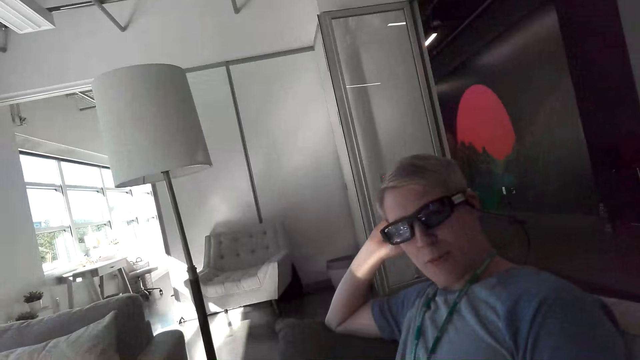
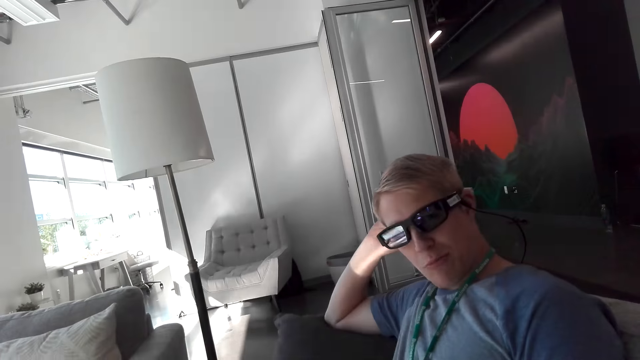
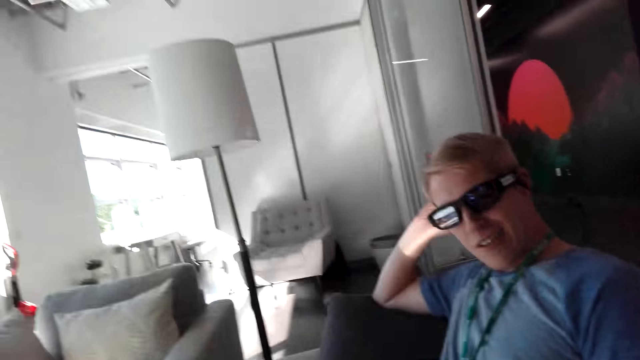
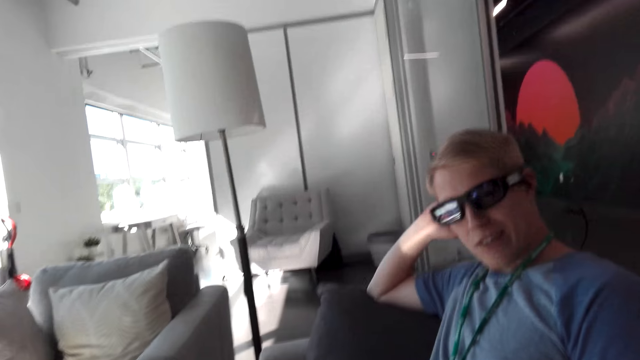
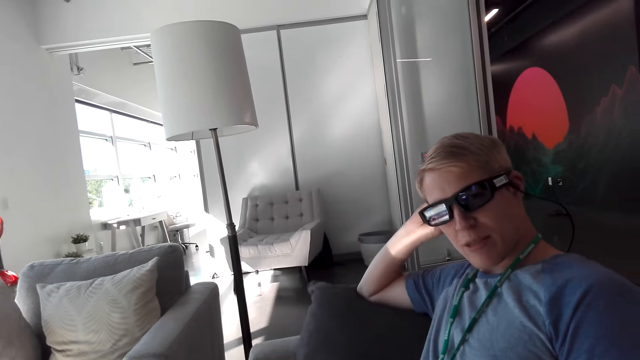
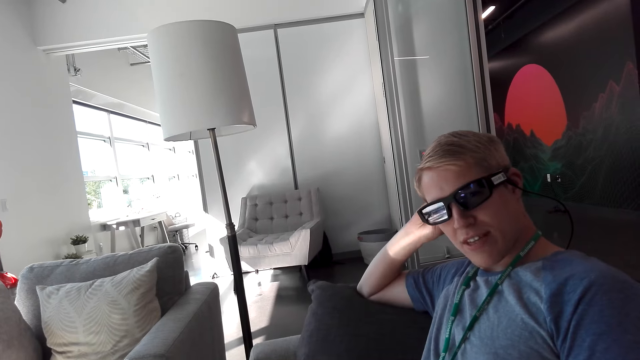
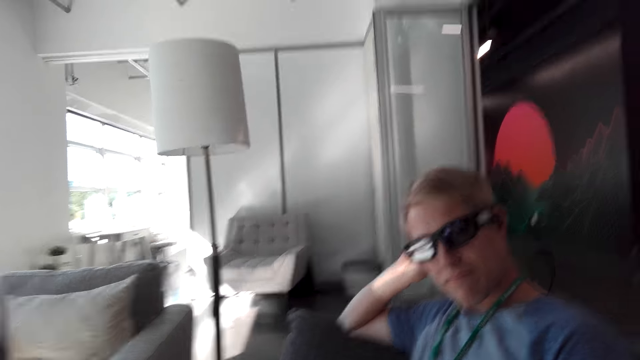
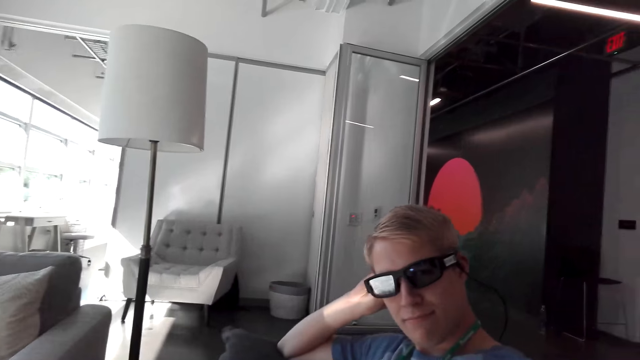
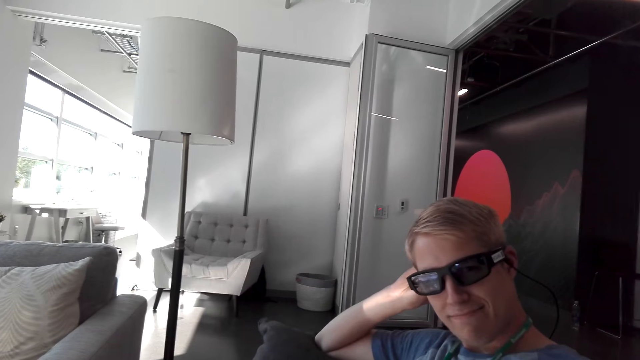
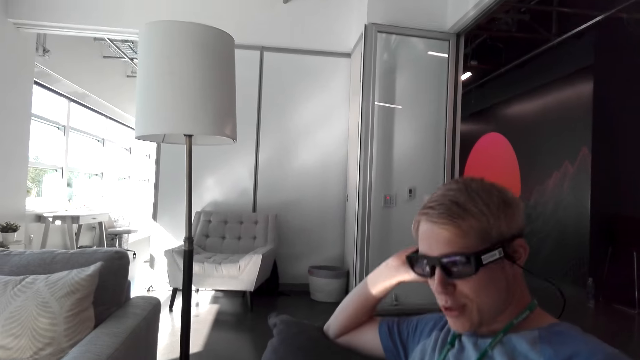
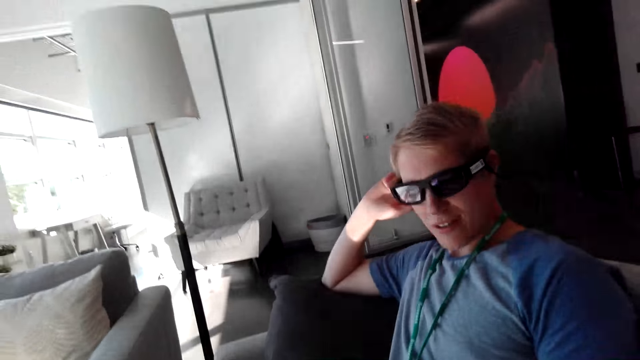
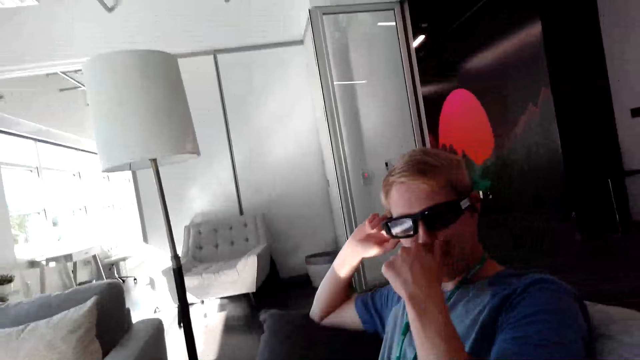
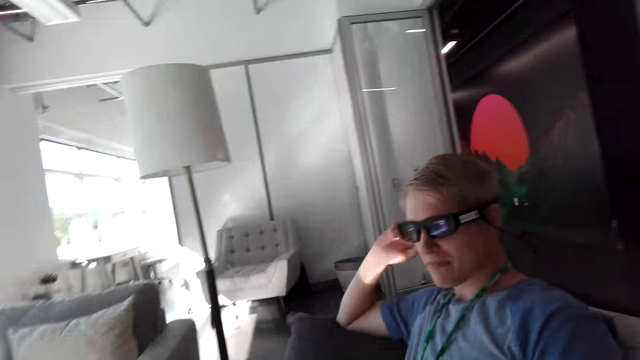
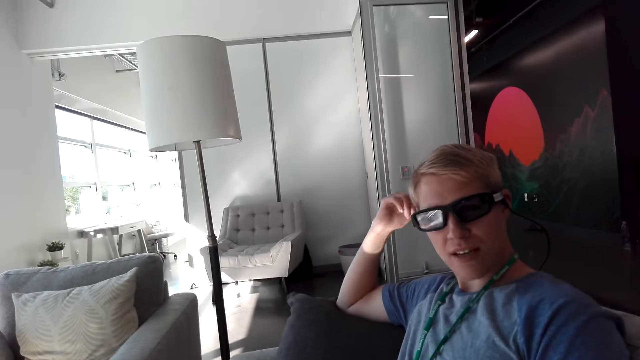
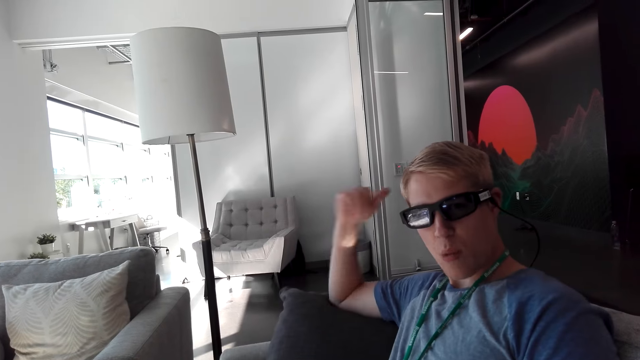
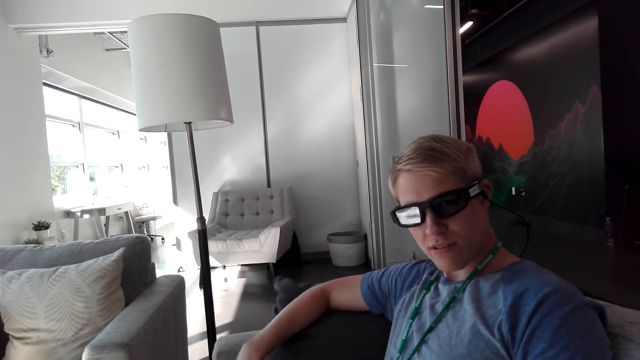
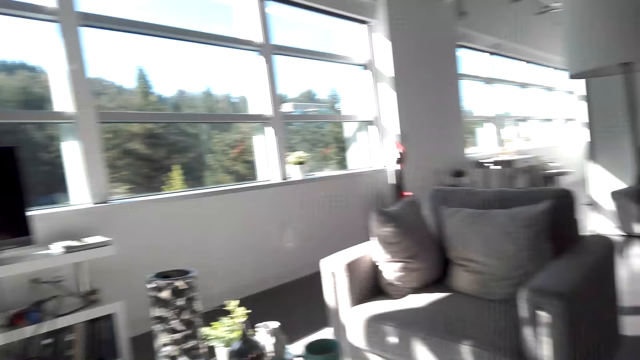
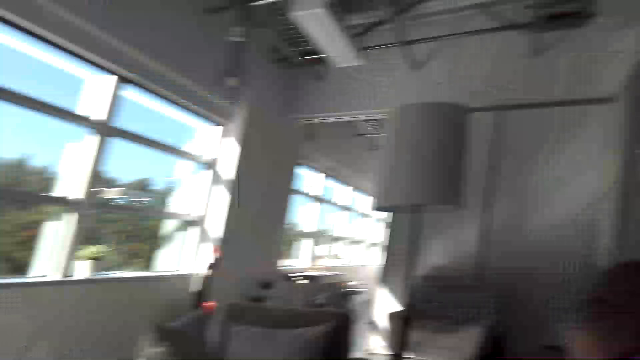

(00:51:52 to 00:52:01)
The camera wearer stares at a man. The man talks to the camera wearer. The man holds his nose.

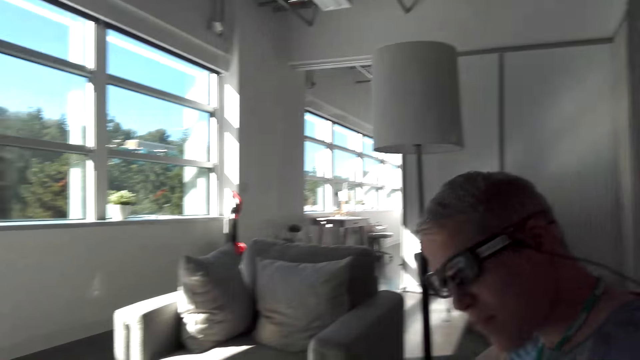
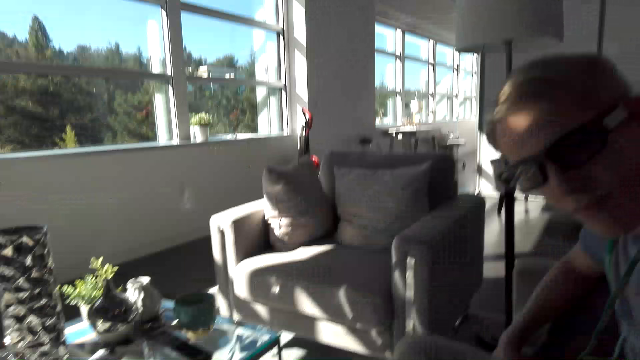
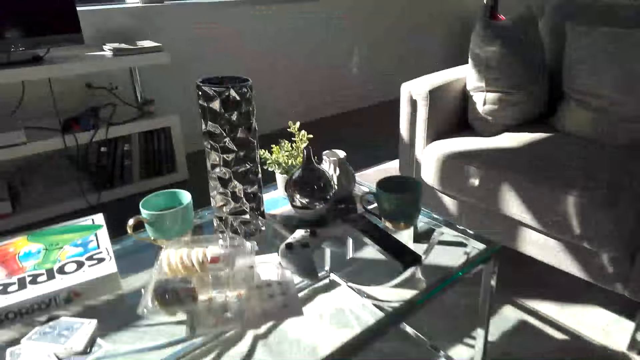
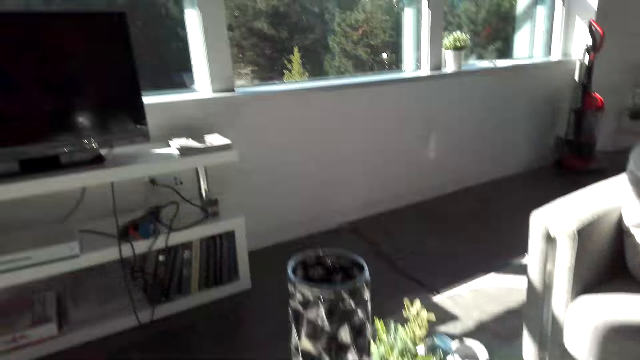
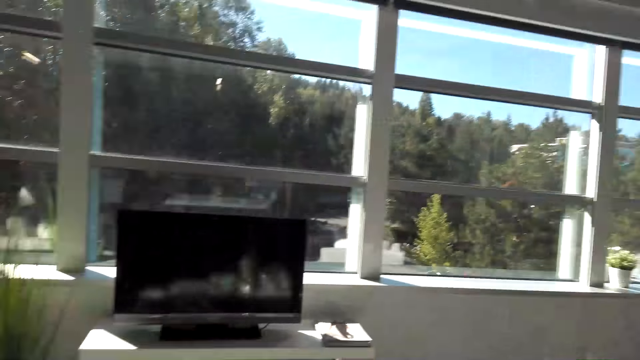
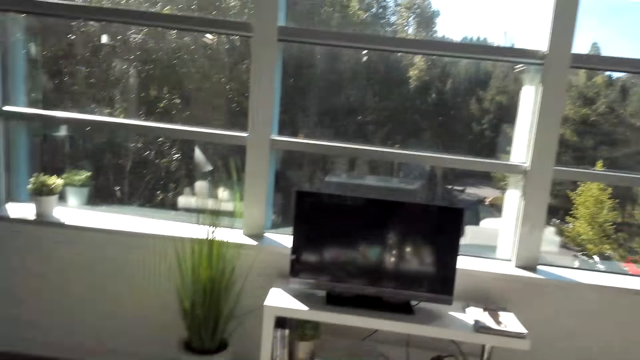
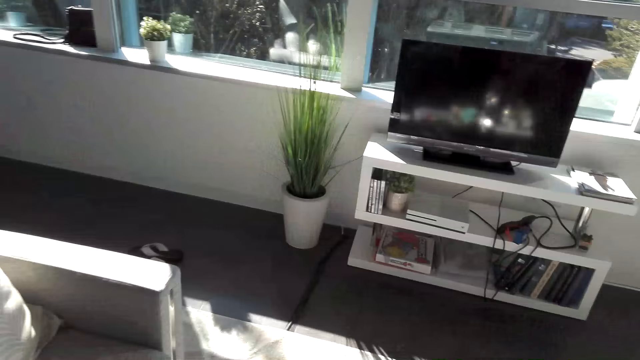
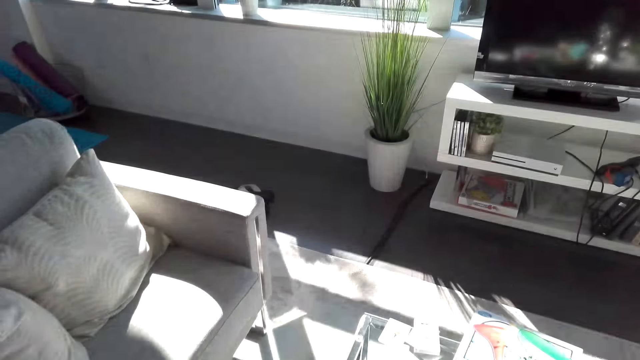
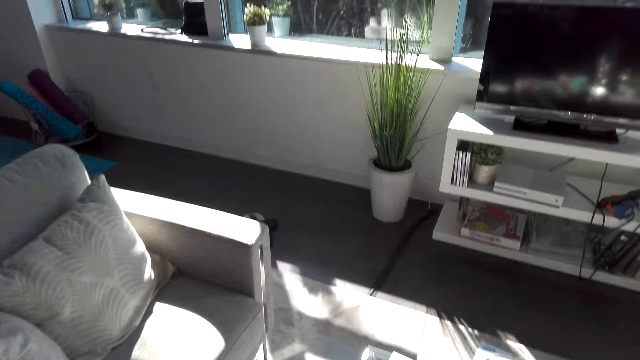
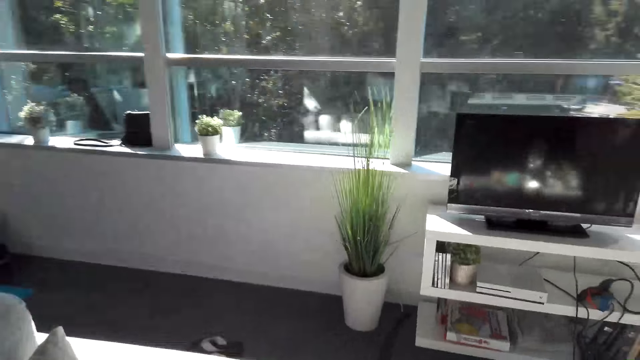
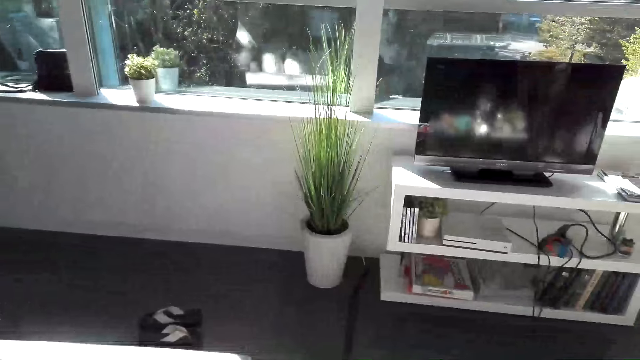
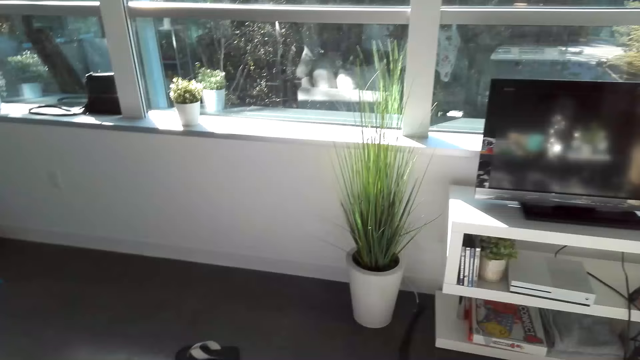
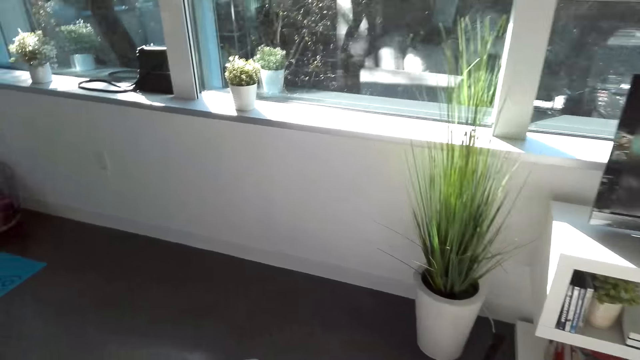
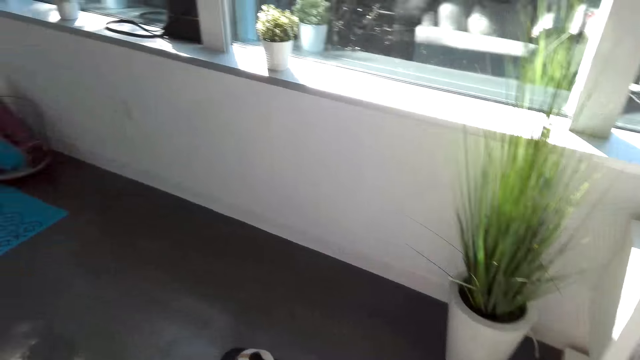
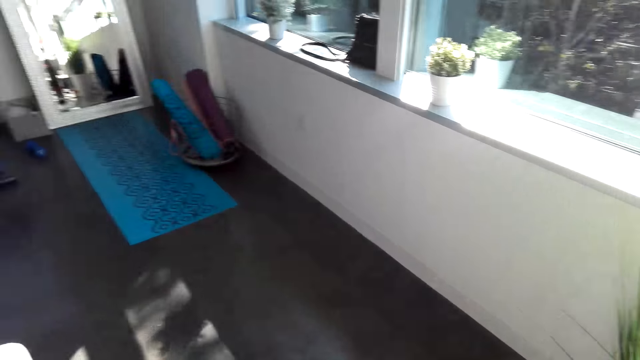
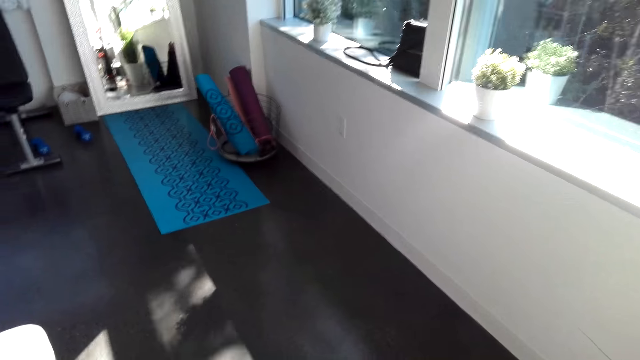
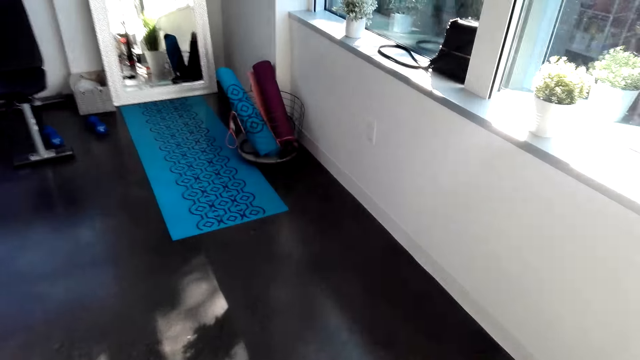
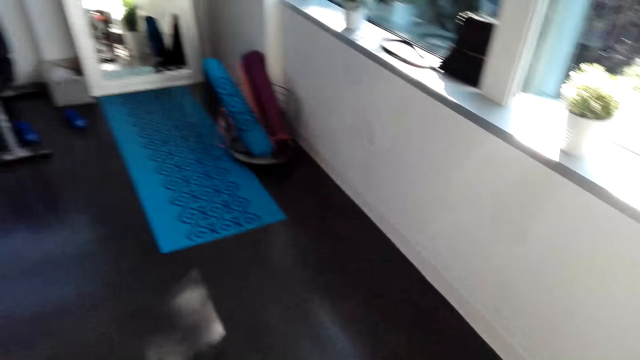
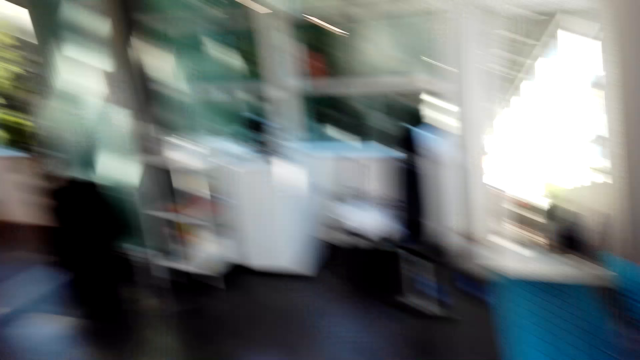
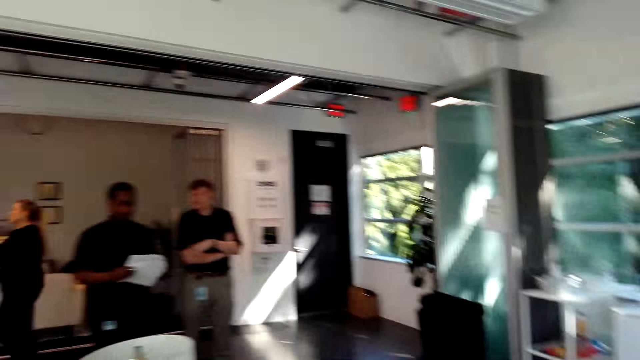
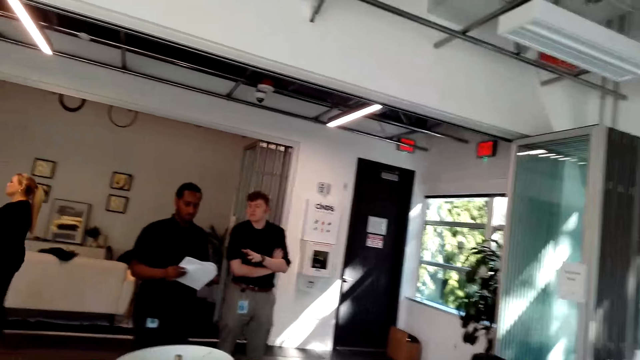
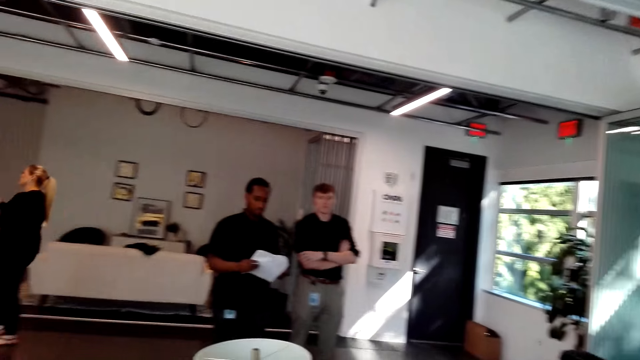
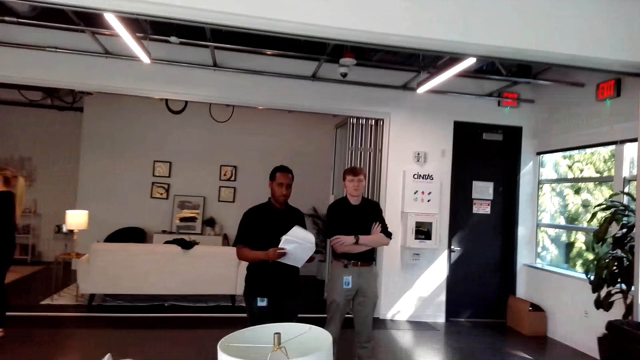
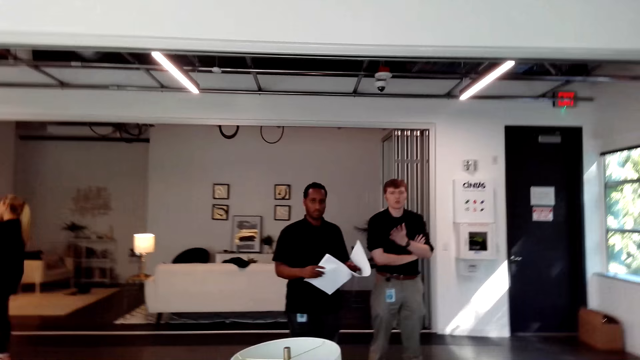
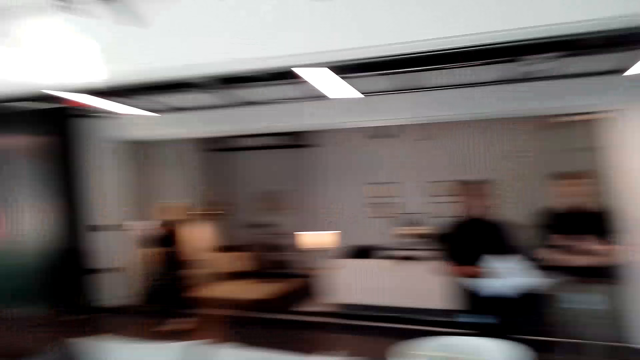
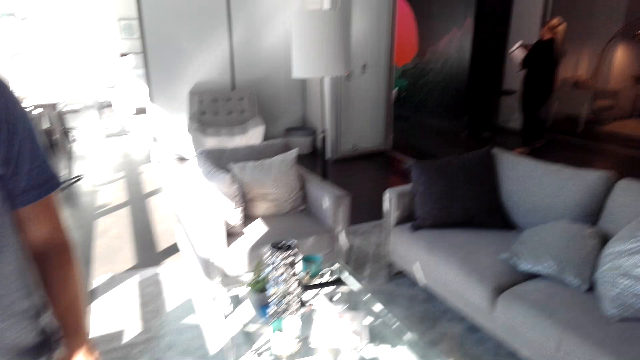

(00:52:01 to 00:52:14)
The camera wearer stands up. They look around the apartment. They walk around the apartment.
